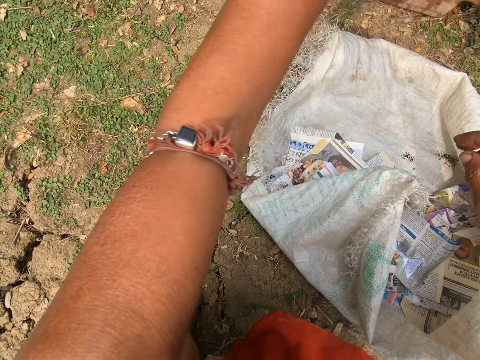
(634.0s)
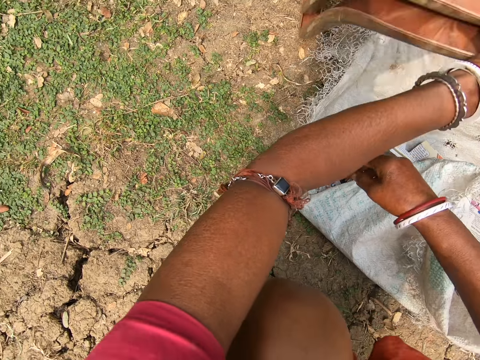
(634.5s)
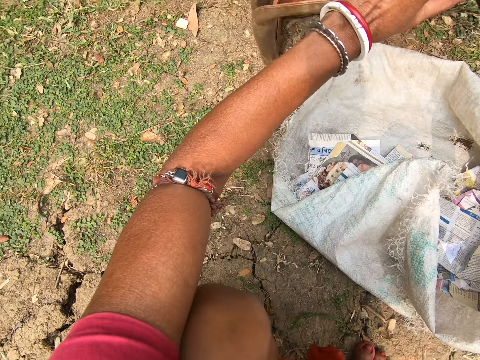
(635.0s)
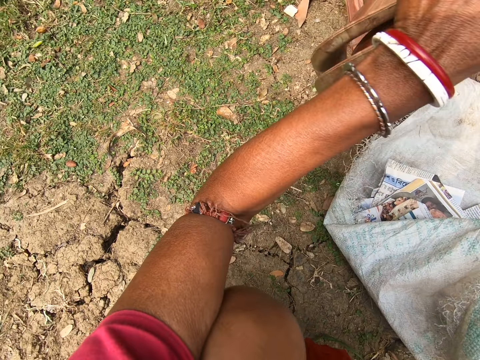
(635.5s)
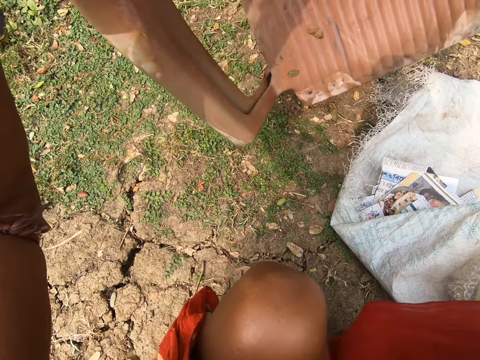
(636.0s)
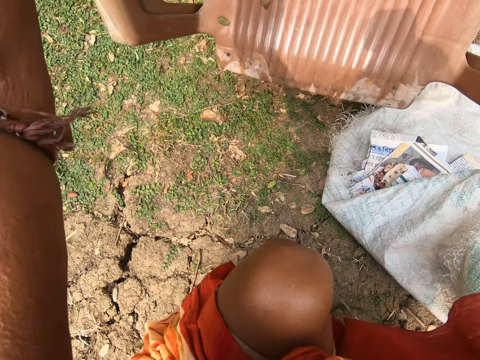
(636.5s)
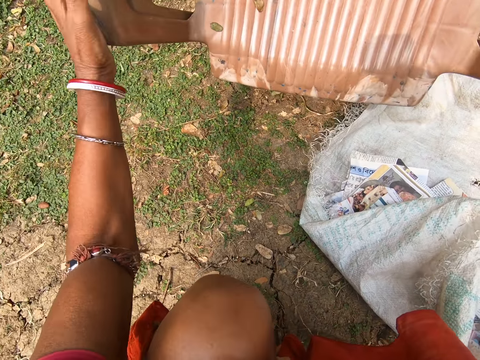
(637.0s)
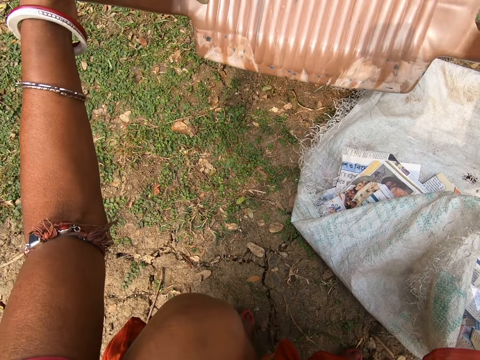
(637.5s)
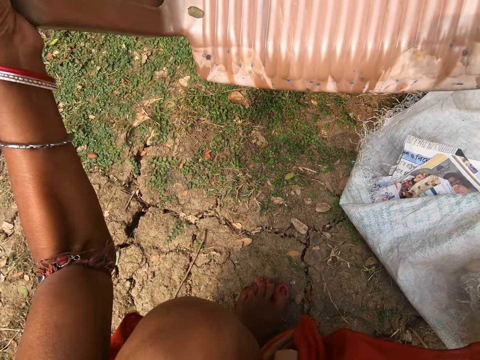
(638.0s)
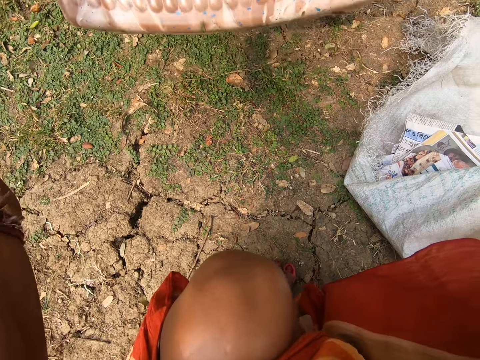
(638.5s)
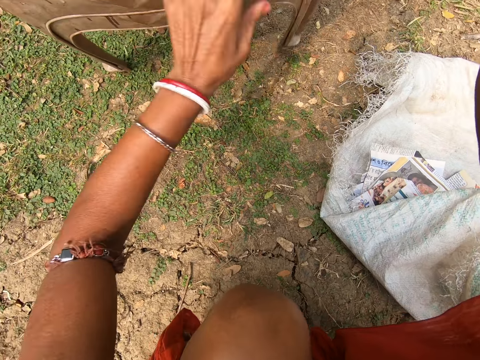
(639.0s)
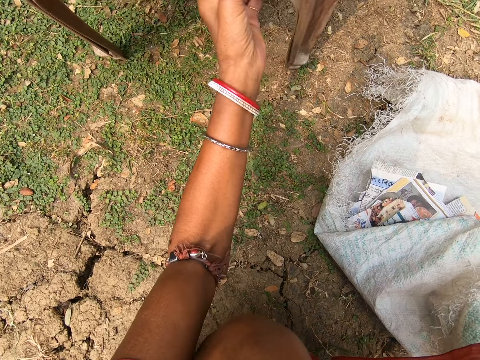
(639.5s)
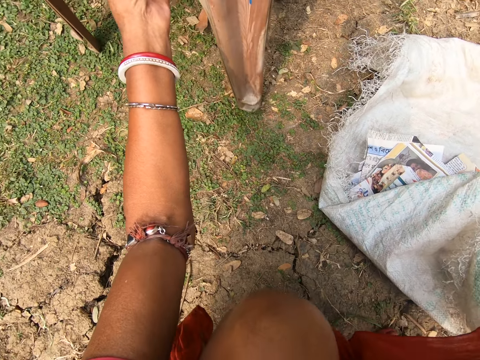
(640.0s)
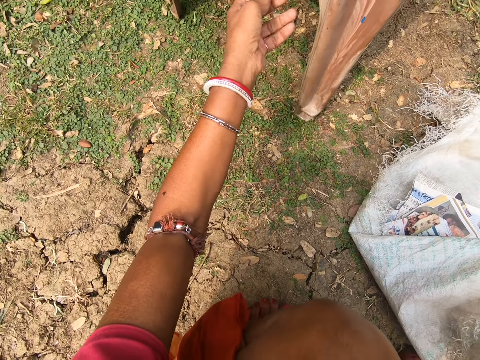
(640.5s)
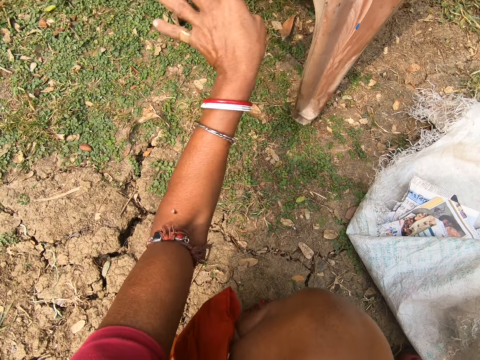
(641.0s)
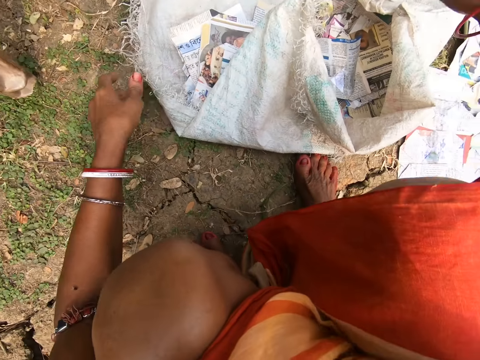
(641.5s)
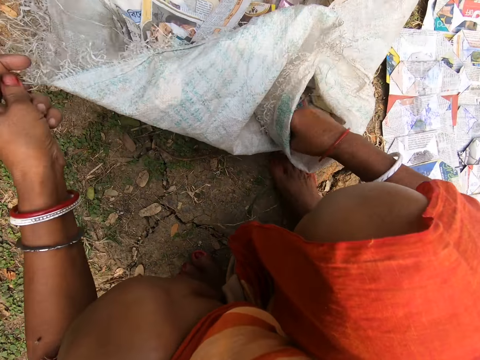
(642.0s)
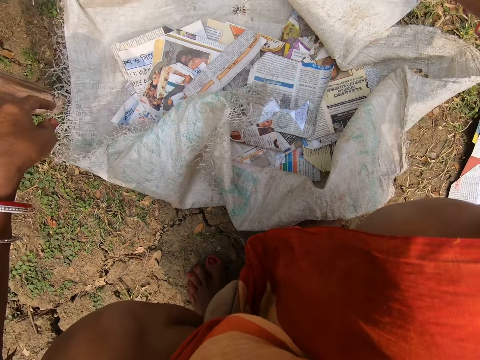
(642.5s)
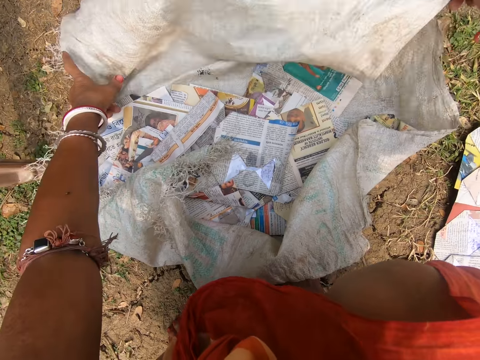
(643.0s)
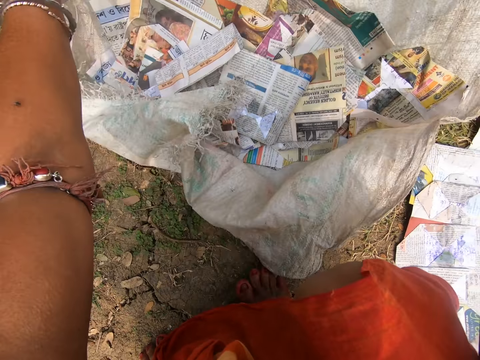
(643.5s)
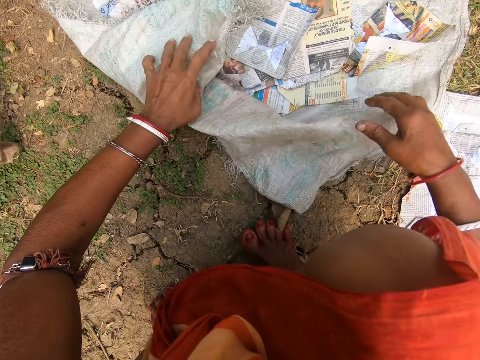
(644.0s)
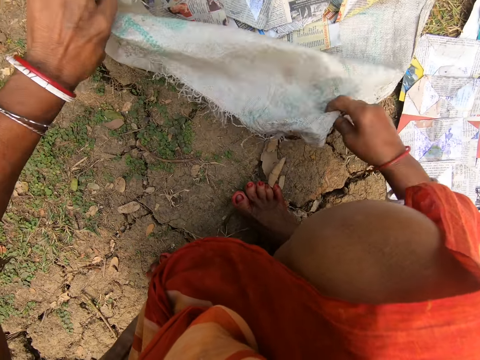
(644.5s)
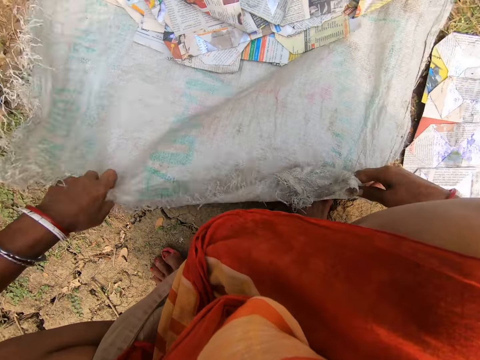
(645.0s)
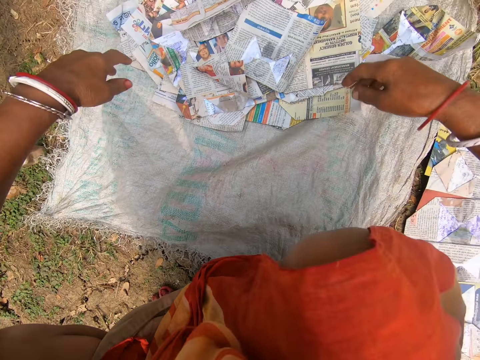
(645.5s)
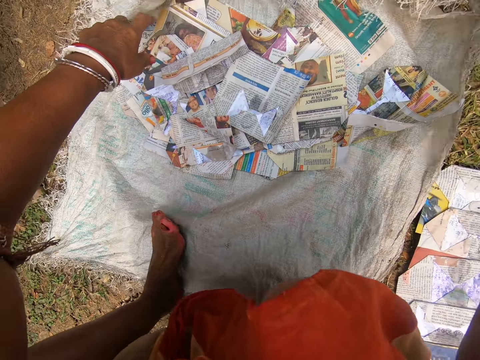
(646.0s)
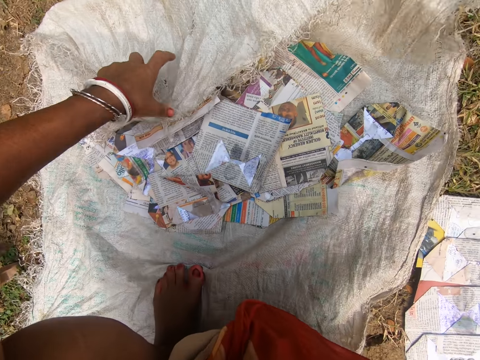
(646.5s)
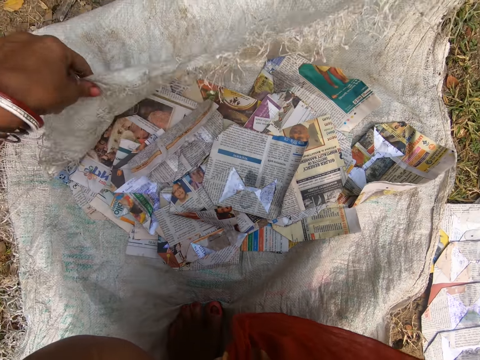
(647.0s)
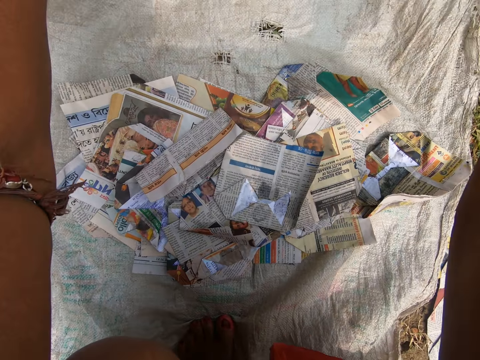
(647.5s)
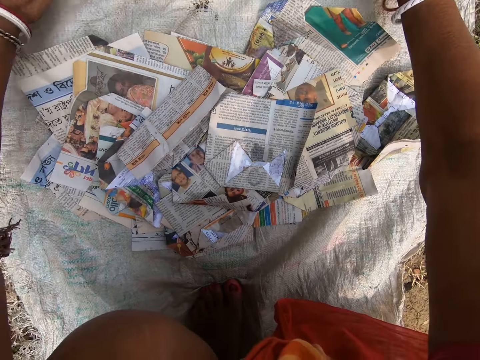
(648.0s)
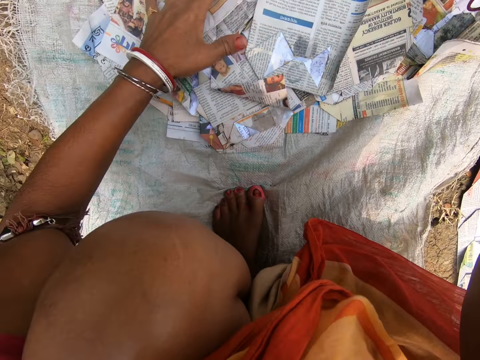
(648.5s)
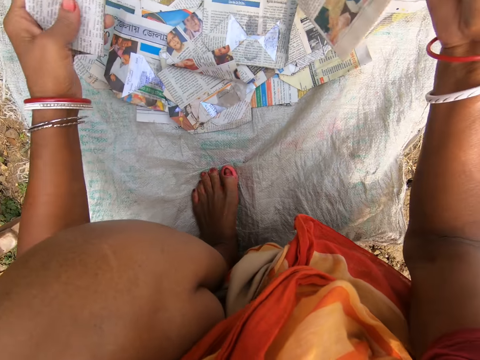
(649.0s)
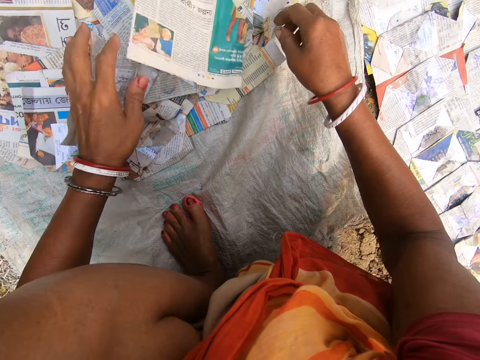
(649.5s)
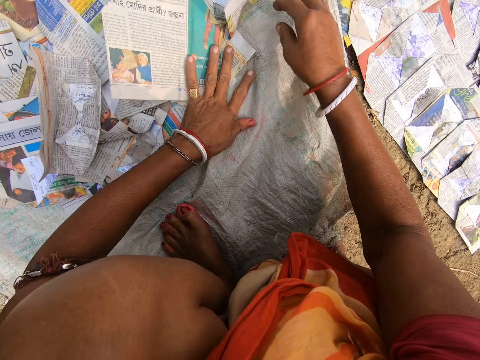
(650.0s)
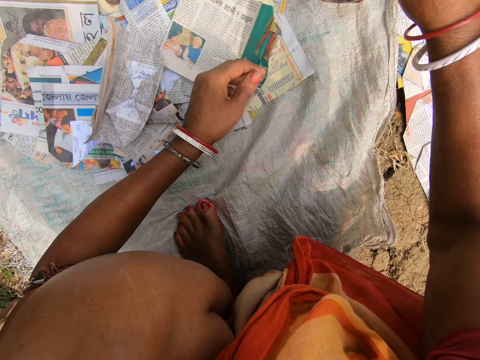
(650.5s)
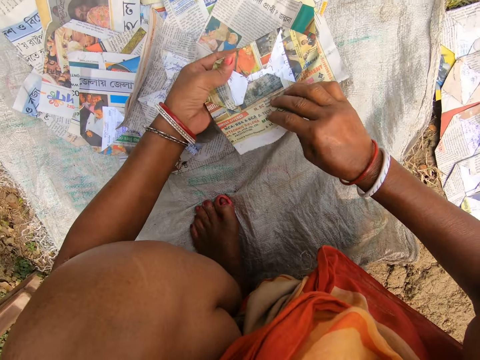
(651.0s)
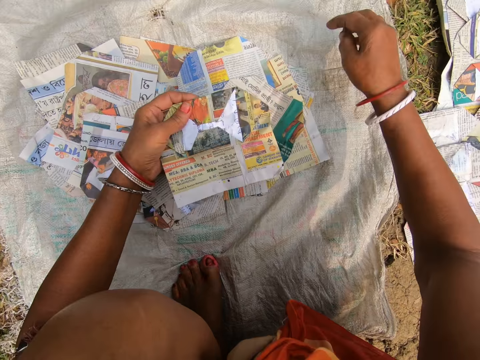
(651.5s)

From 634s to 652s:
The camera wearer drops the sack. She bends down and looks around. She adjusts the position of a chair on the ground with her hands. She pulls the plastic chair. She places the plastic chair aside. She pulls the plastic chair. She looks around. She opens another sack with pieces of paper in it. She pulls the sack. She makes a step. She pulls the sack. She arranges the piece of paper on the sack on the ground with her hands. She picks up a magazine and touches the magazine.

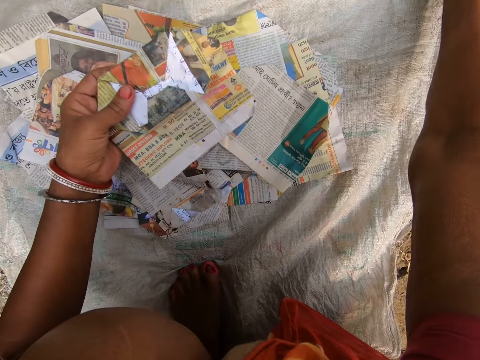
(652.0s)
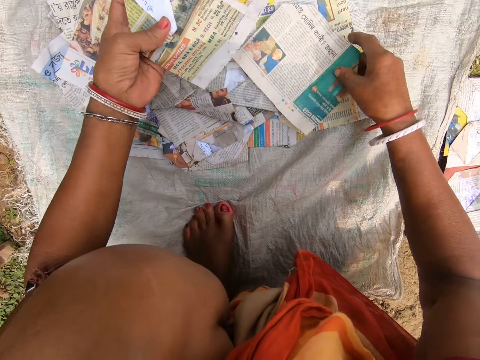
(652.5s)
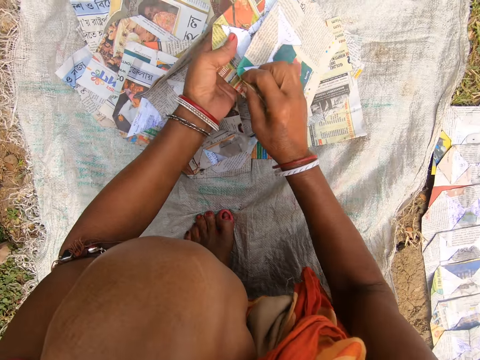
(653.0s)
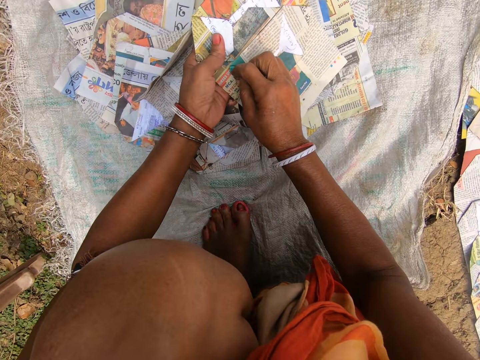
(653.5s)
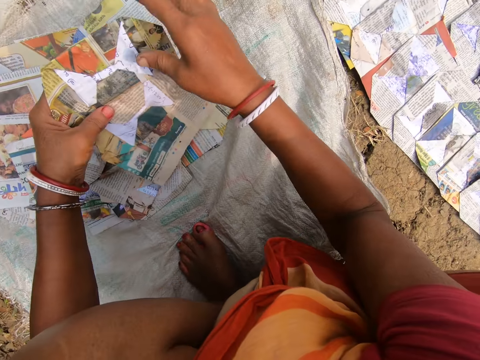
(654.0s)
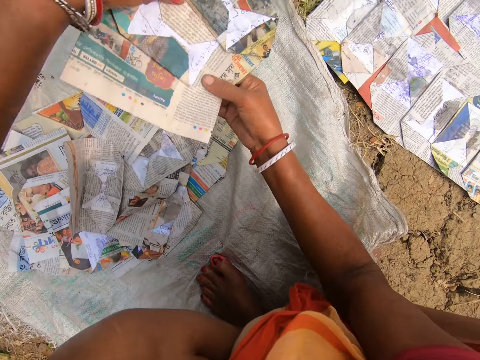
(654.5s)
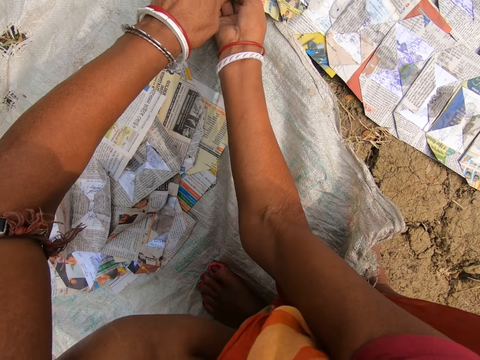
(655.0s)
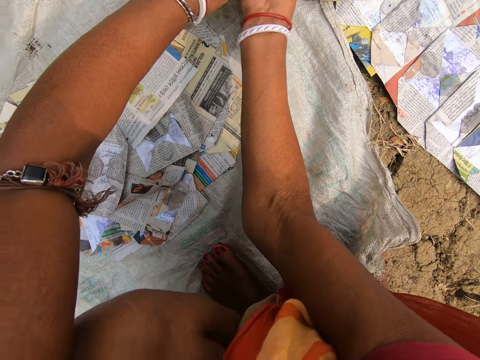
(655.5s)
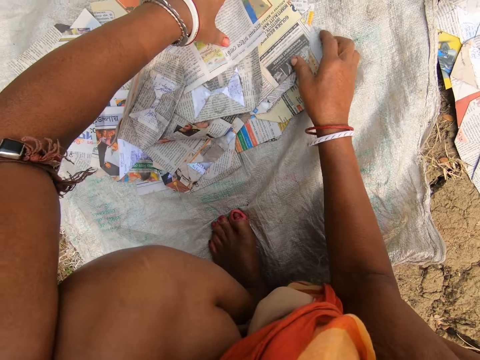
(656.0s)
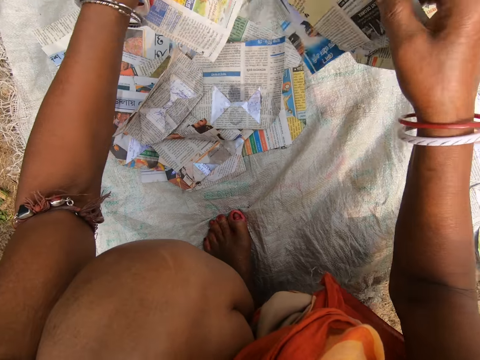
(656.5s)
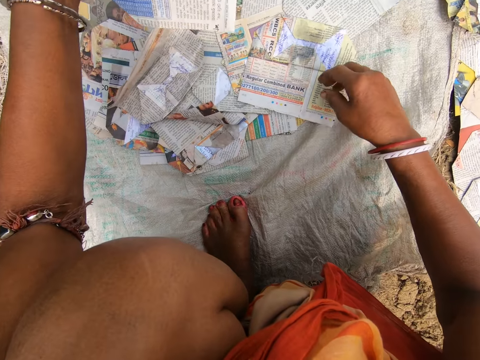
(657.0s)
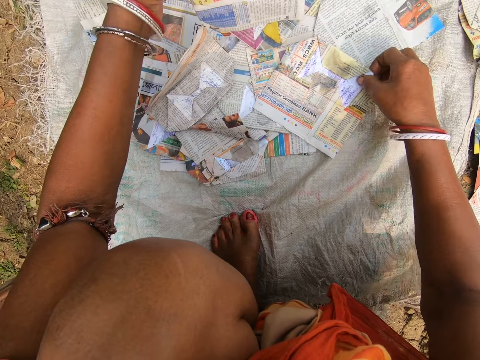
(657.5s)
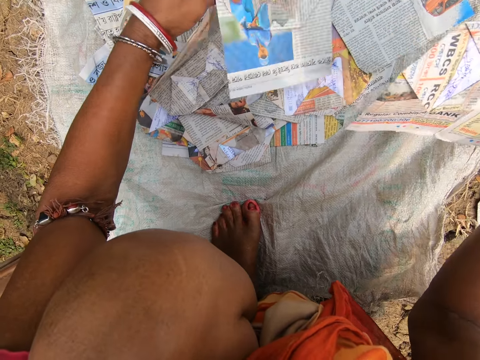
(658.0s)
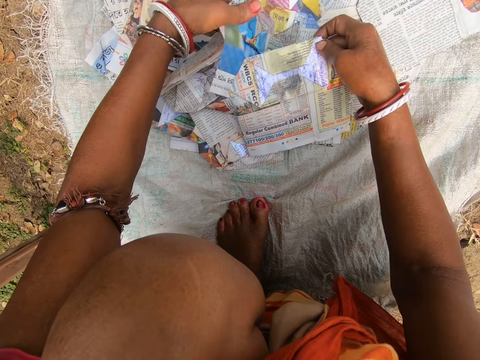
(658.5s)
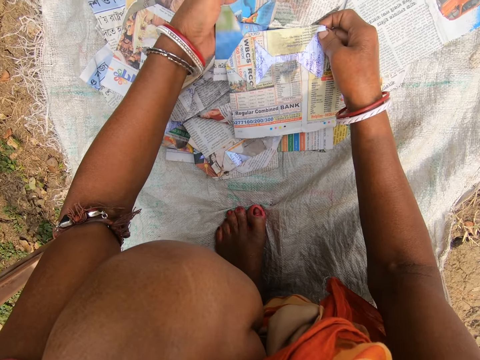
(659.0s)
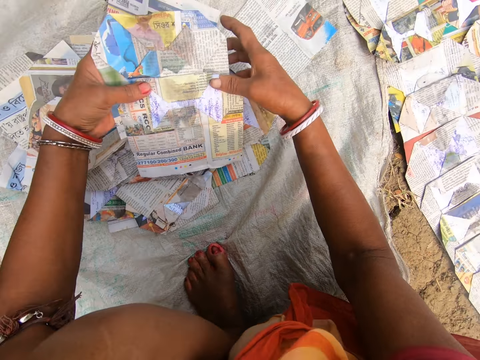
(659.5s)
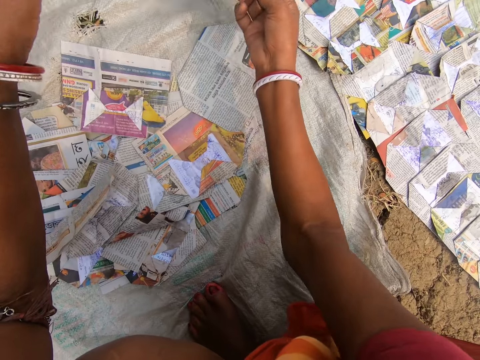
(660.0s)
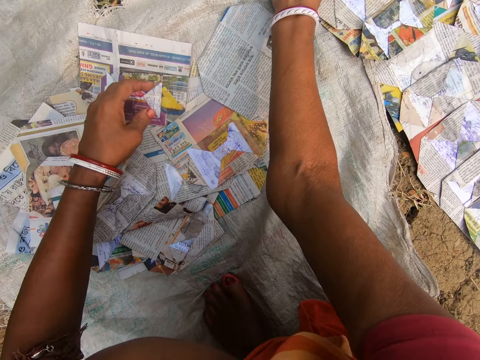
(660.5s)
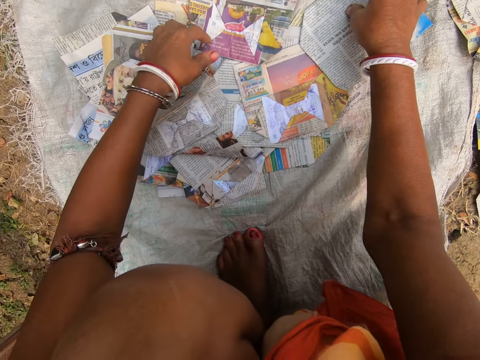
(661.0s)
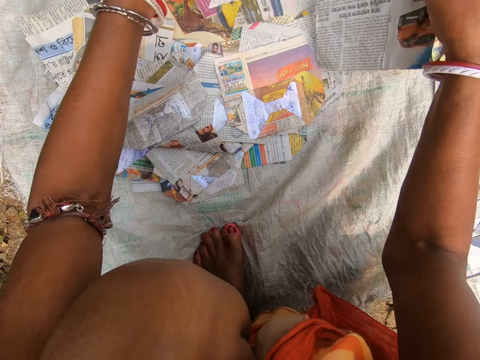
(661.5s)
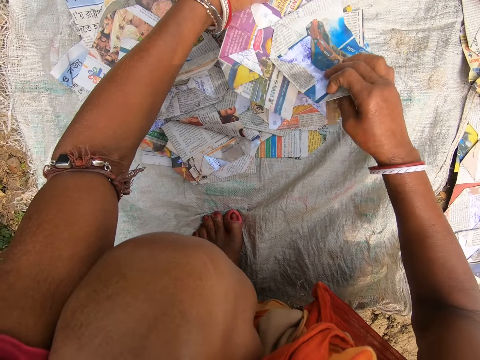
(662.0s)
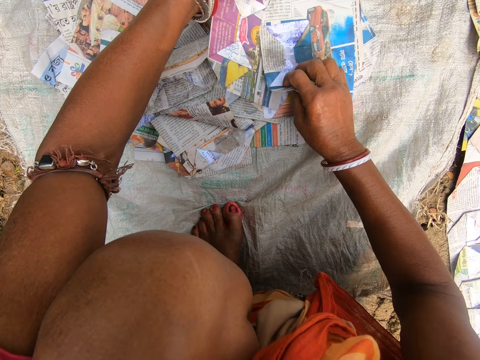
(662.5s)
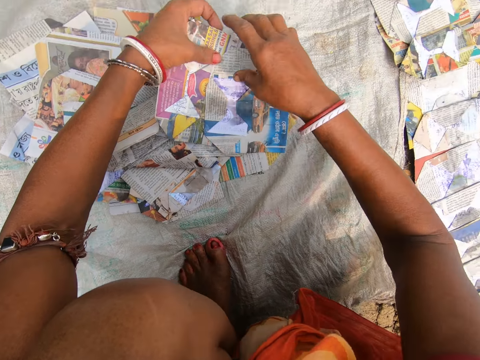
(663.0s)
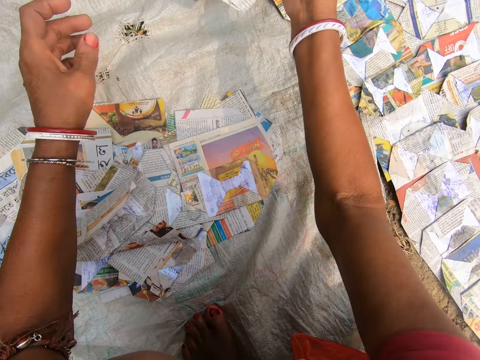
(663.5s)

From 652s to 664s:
The camera wearer pulls the sack. They pick up a magazine. They look at the magazine. They place the magazine on the sack. They pick up a magazine. They look at the magazine. They place the magazine on the sack. They pick up a magazine. They look at the magazine.
